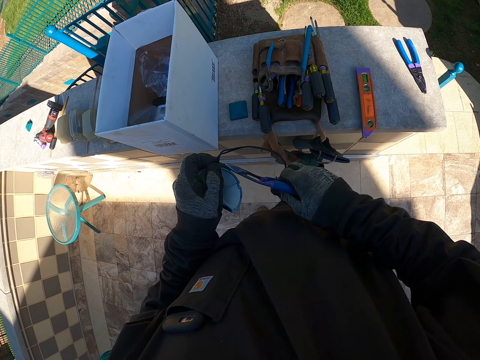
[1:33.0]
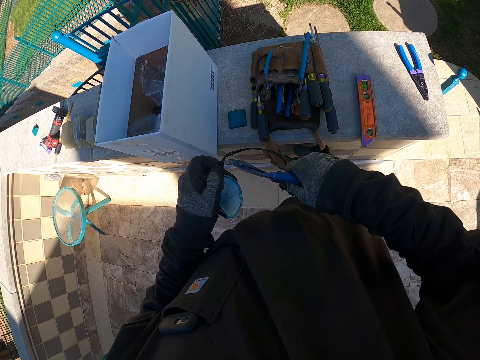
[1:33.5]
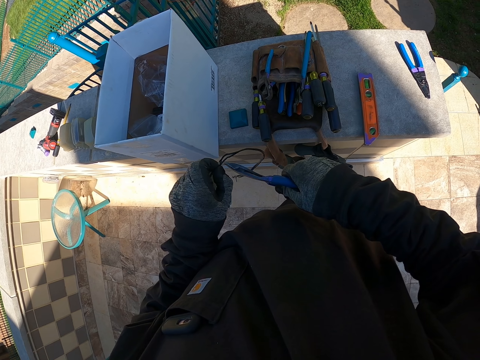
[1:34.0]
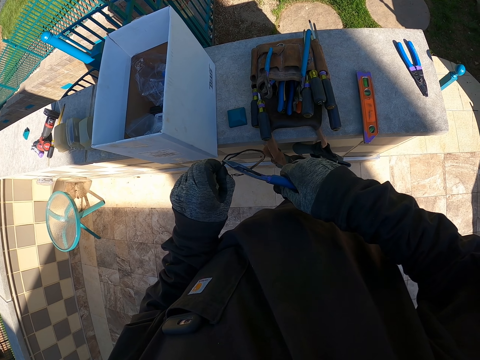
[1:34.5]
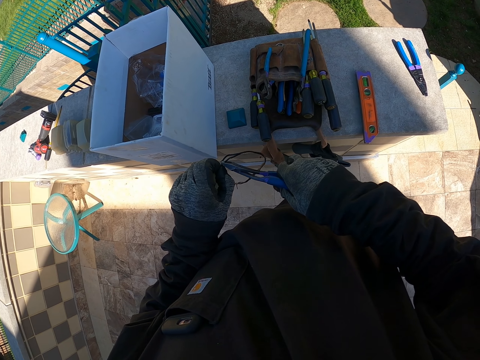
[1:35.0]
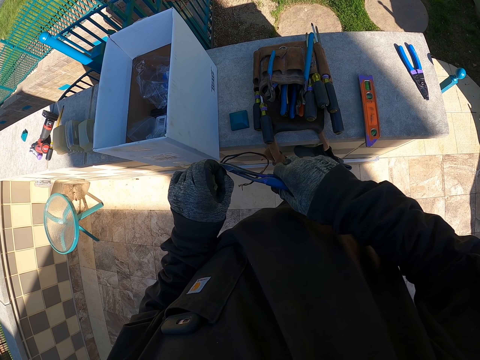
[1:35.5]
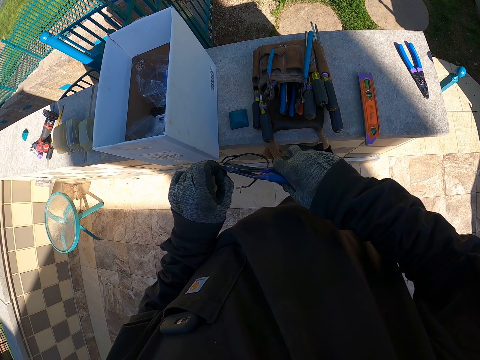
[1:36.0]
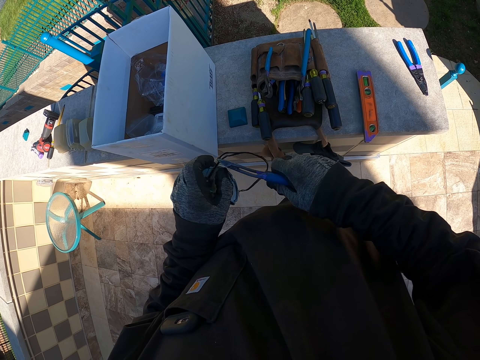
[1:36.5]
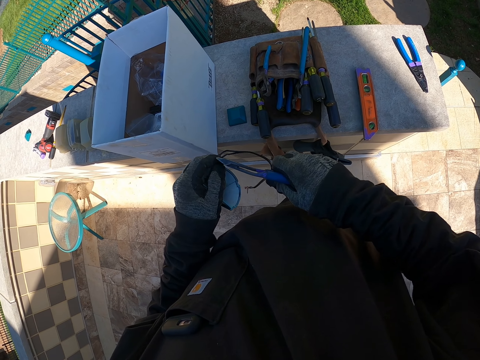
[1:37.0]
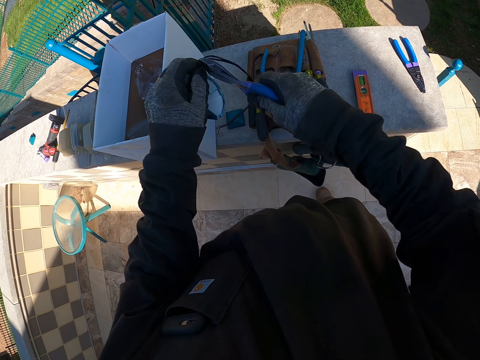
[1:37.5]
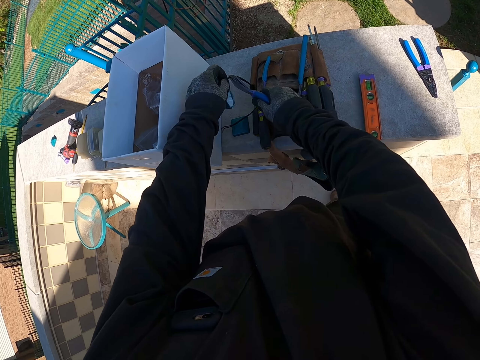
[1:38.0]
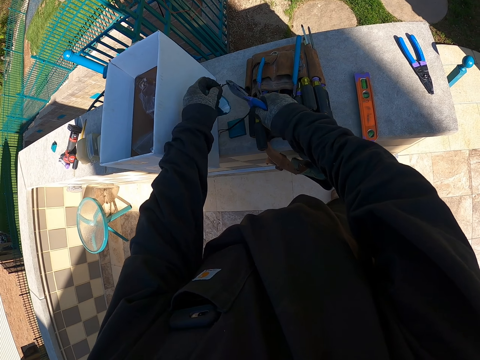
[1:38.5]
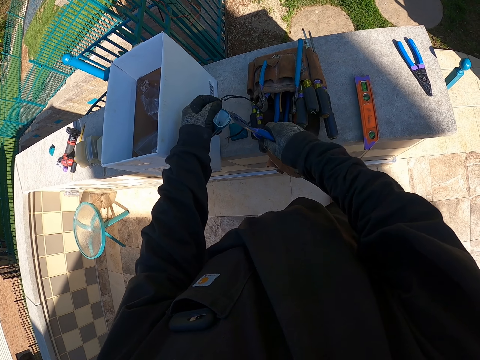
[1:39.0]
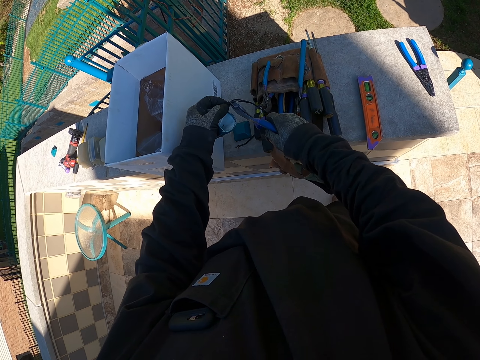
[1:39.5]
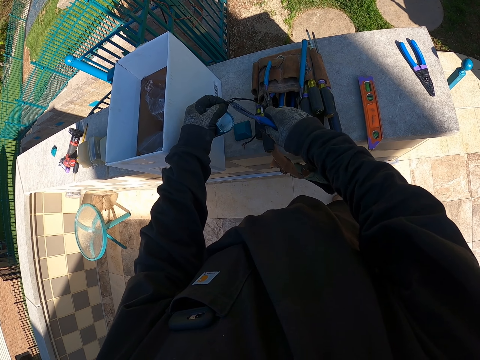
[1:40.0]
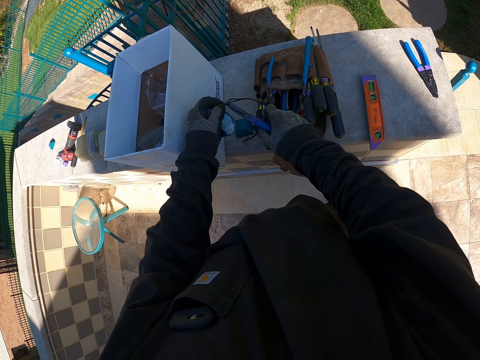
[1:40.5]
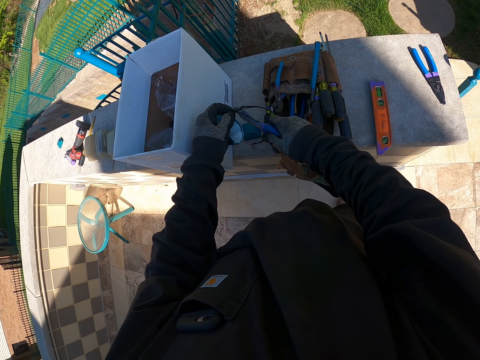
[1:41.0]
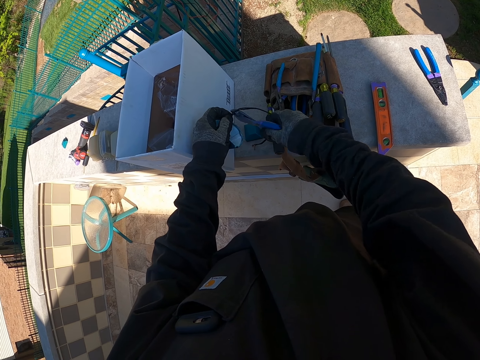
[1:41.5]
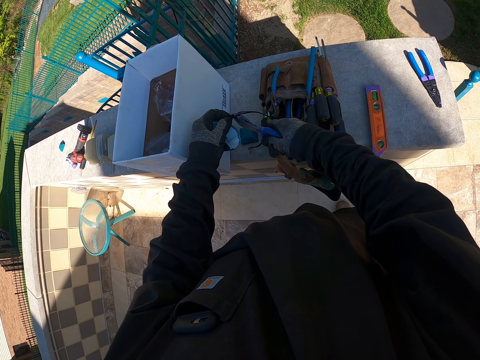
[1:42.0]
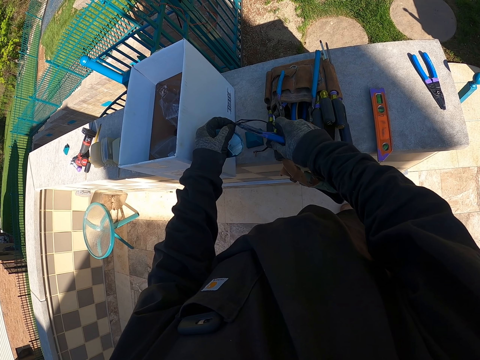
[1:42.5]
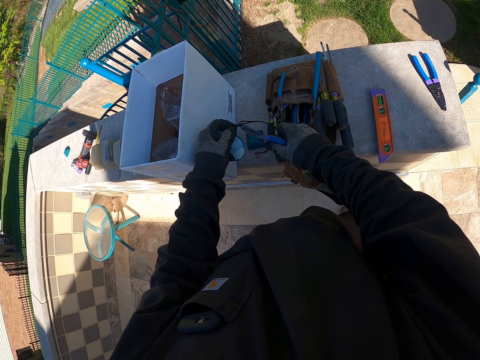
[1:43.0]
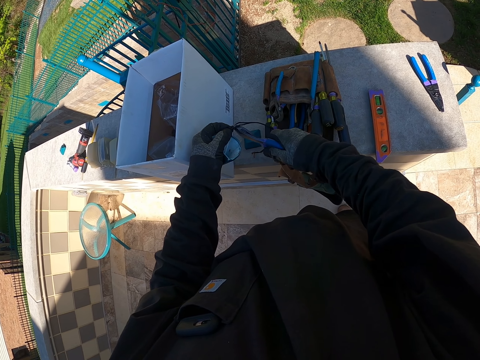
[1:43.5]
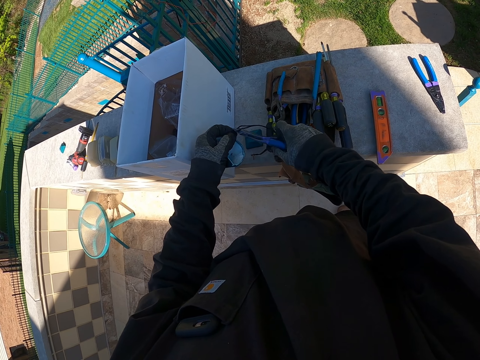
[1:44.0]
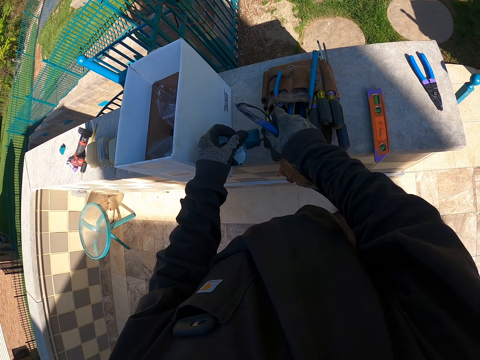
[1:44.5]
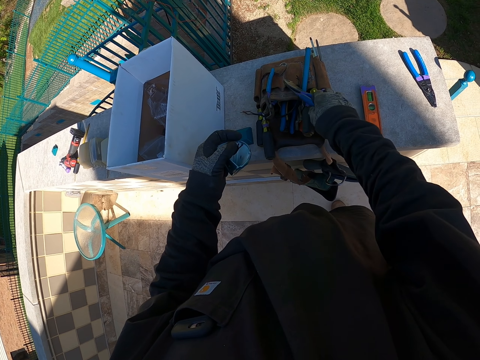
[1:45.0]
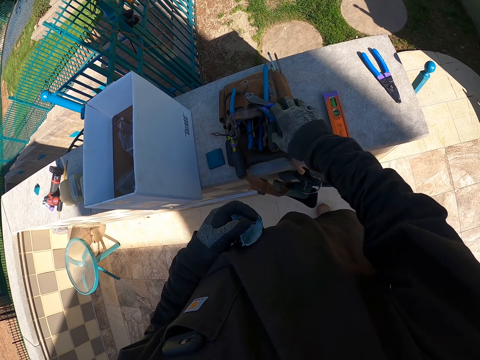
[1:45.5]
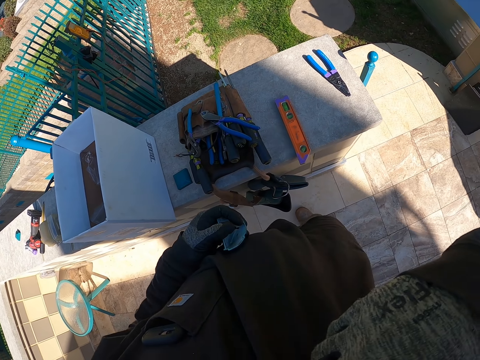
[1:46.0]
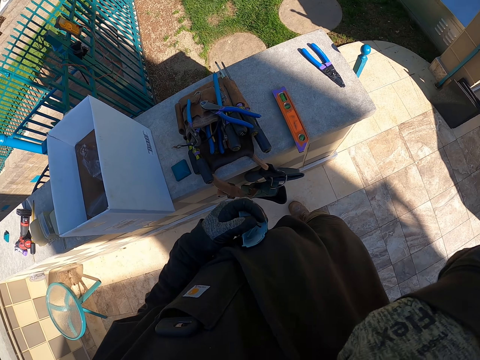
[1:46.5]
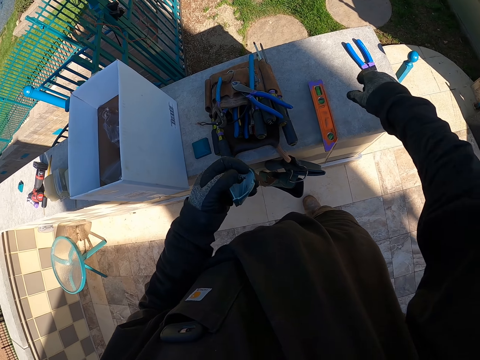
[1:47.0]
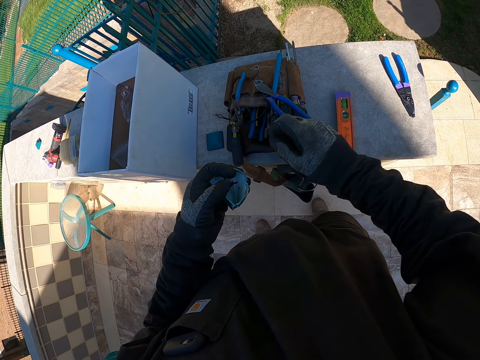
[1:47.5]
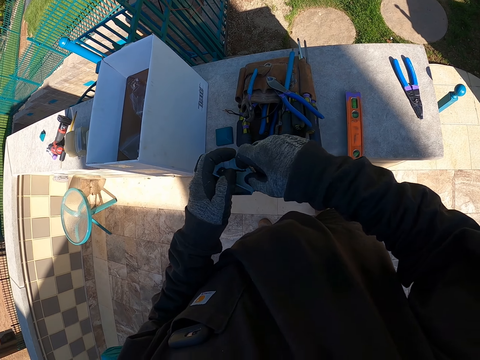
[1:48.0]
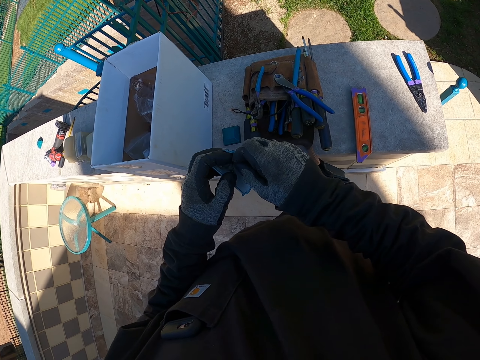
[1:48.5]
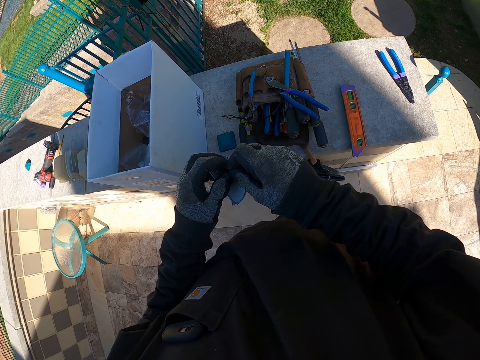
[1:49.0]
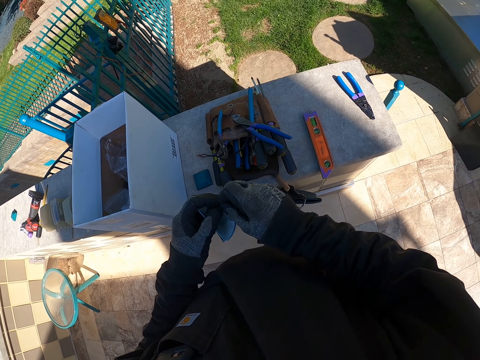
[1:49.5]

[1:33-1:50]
The camera wearer cuts the lid cable with the cutter. They drop the cable on the tool belt and drop the cutter on the belt. They rub the chest area. They stretch the cable left on the lid top.

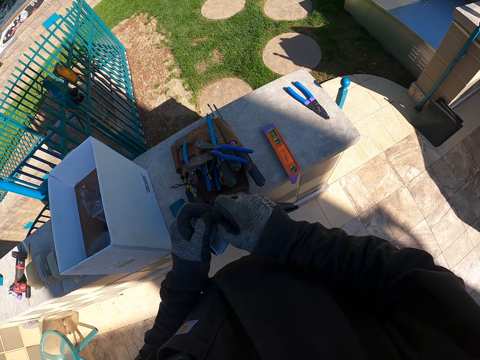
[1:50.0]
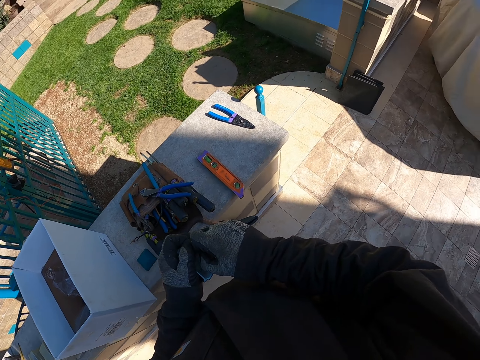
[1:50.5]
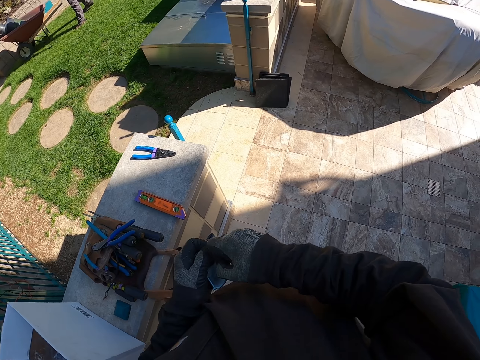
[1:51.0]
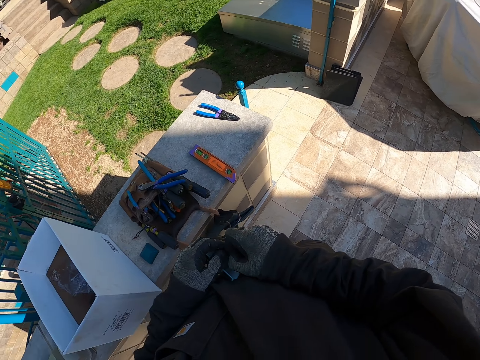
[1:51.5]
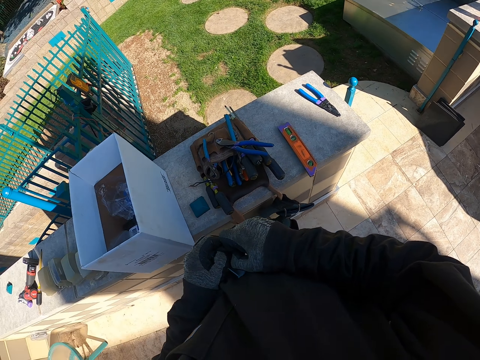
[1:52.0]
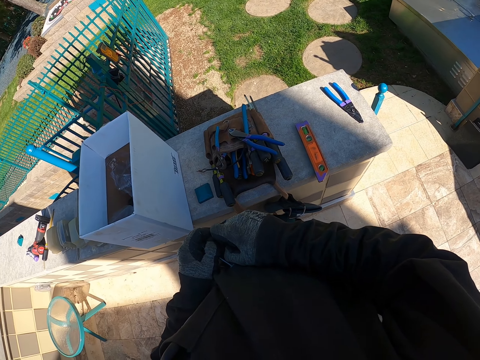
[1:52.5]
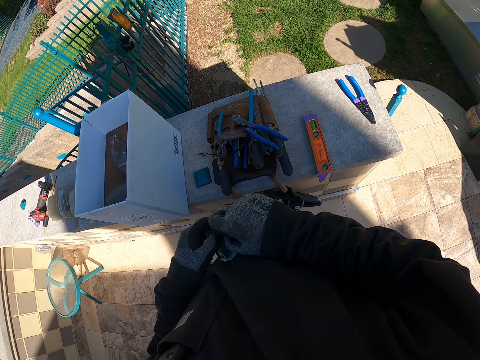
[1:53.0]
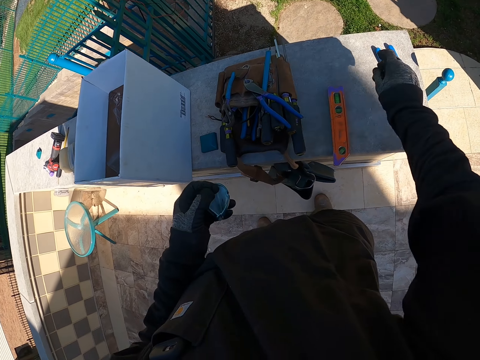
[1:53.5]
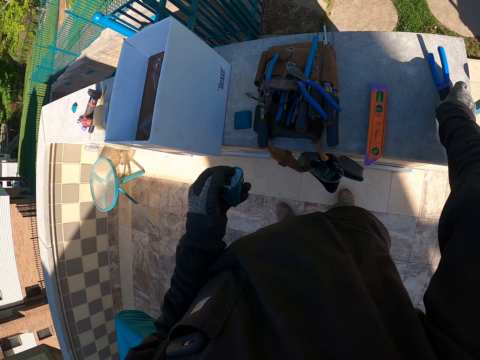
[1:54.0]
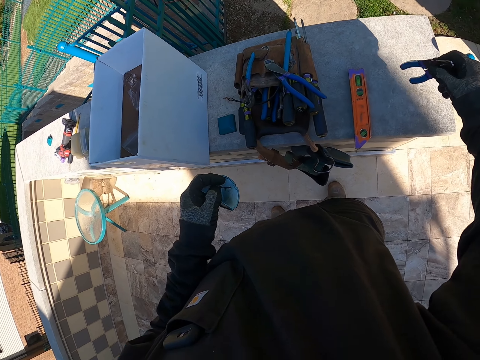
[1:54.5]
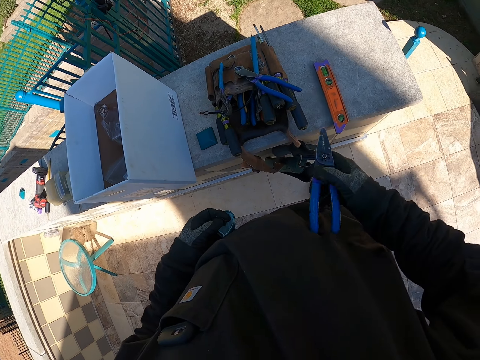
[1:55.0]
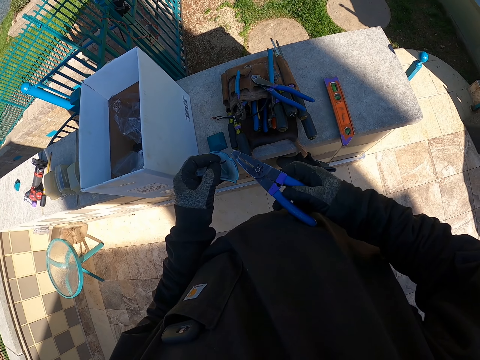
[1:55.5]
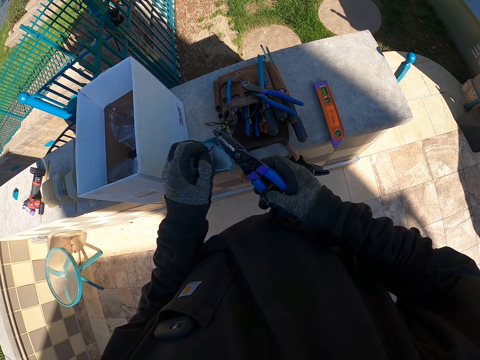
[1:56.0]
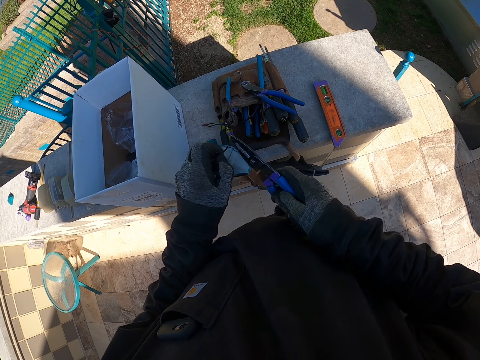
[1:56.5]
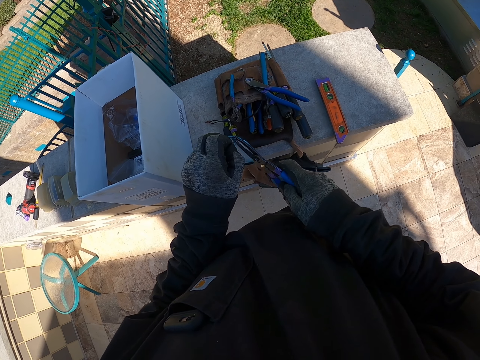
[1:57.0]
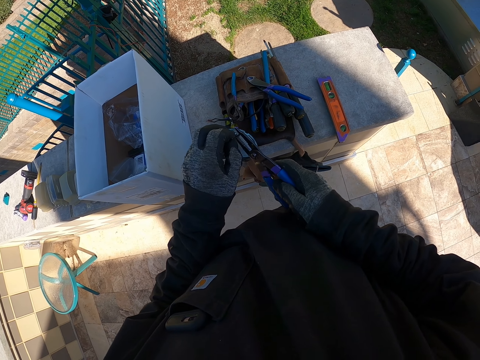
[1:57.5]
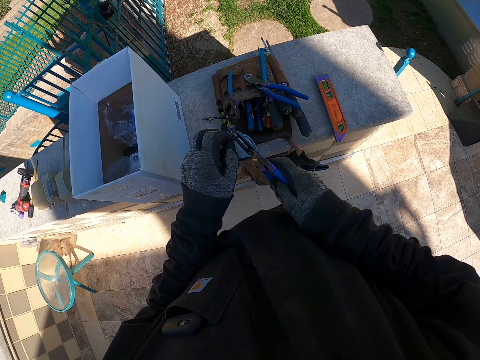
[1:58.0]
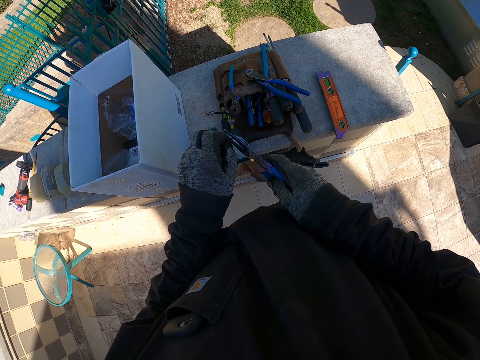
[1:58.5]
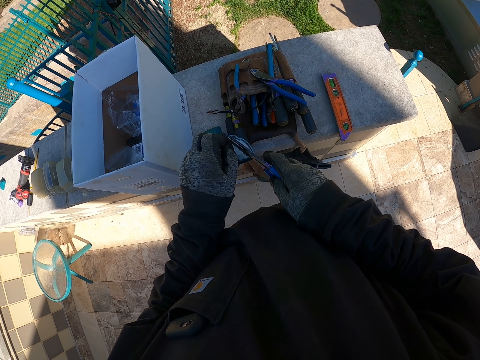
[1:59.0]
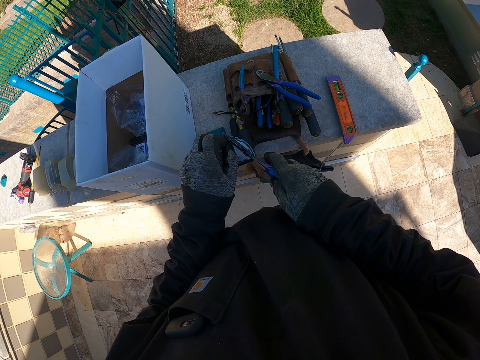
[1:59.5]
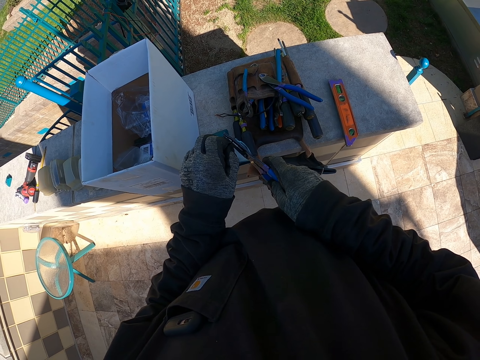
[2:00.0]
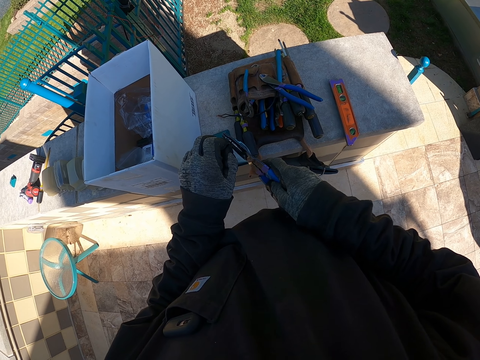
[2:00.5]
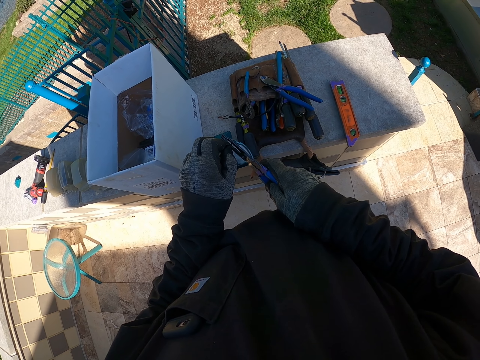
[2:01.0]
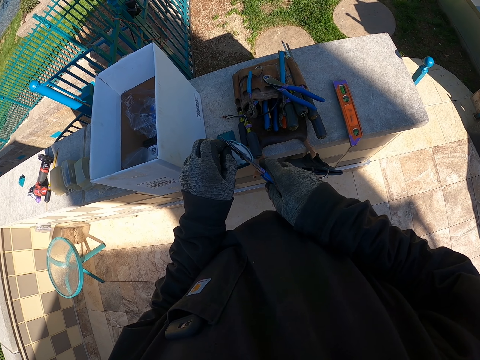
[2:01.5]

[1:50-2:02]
The camera wearer cuts something. They look around. They pick up the pliers in the wall. They cut the cable insulator with the pliers.
